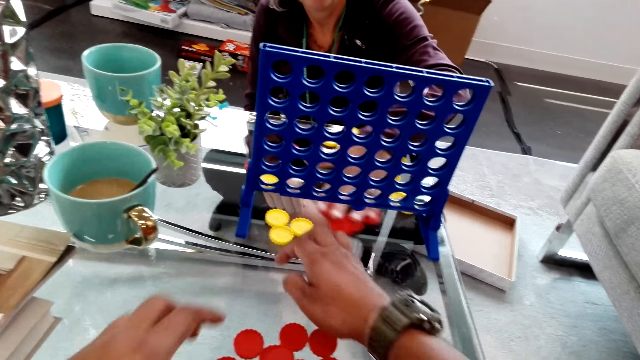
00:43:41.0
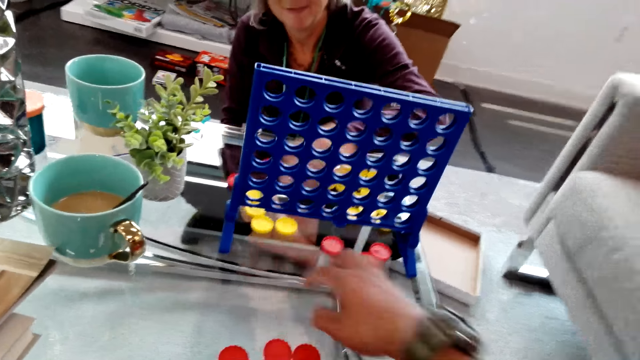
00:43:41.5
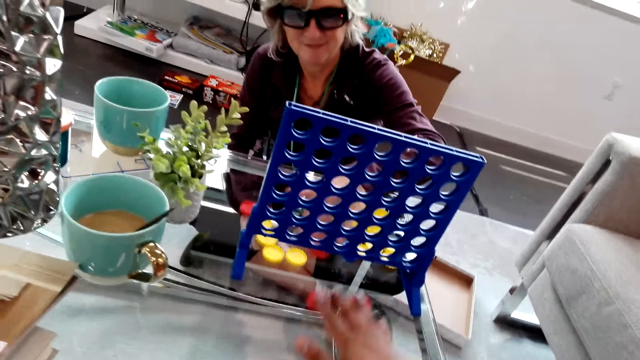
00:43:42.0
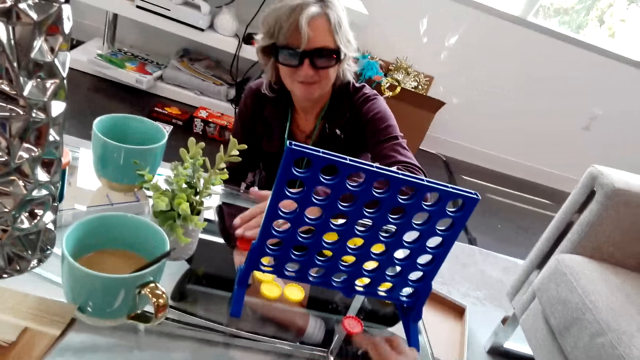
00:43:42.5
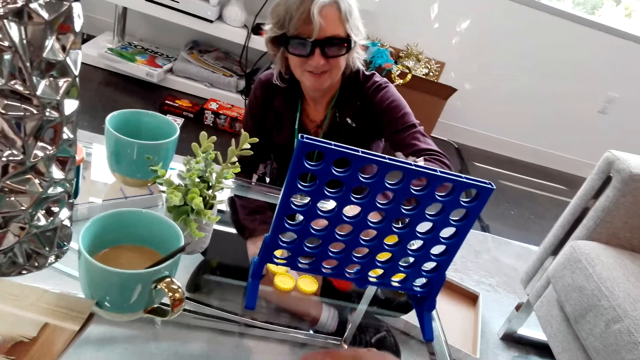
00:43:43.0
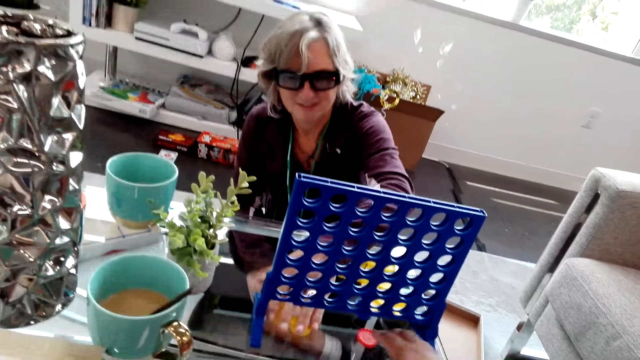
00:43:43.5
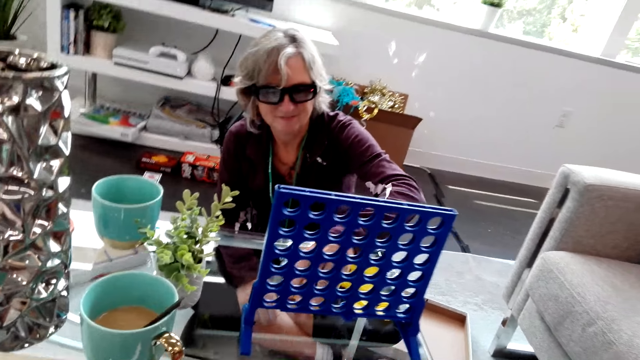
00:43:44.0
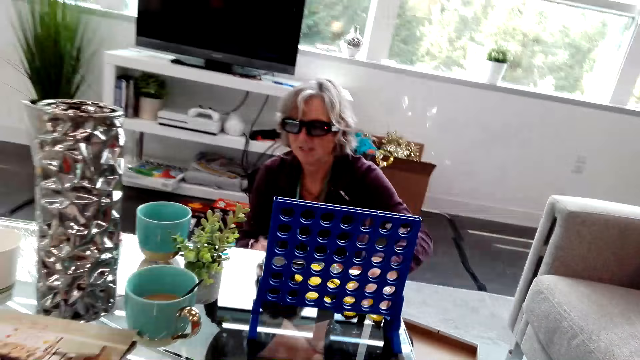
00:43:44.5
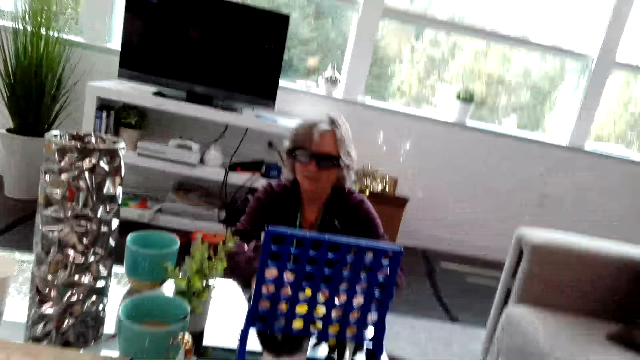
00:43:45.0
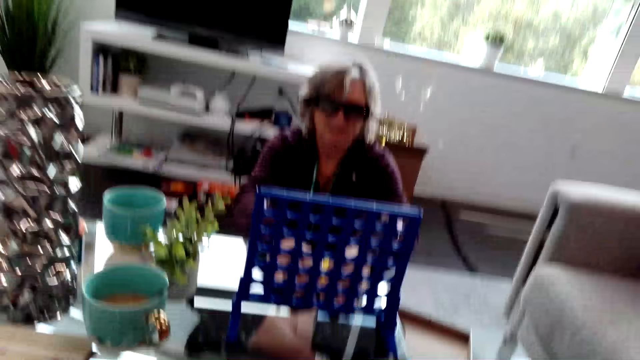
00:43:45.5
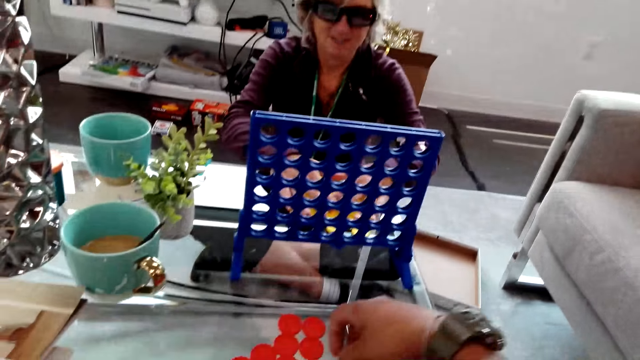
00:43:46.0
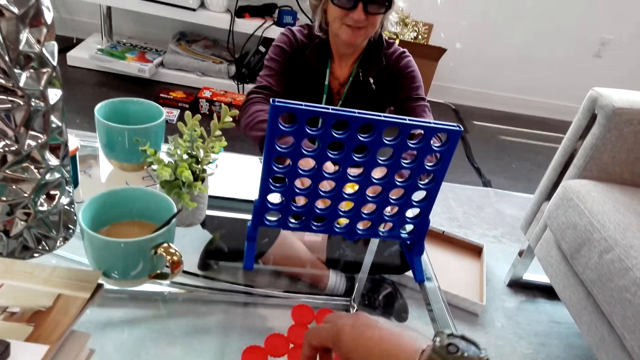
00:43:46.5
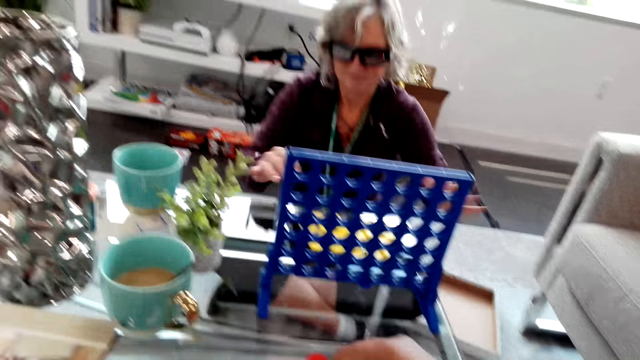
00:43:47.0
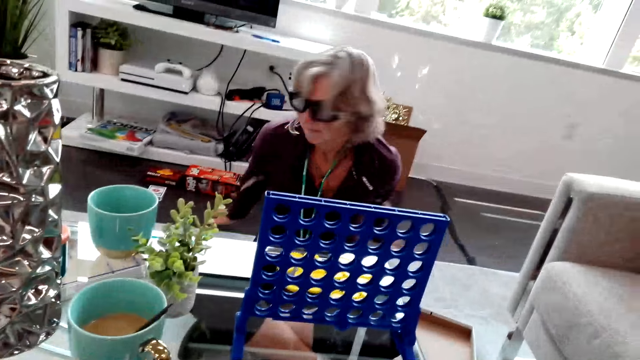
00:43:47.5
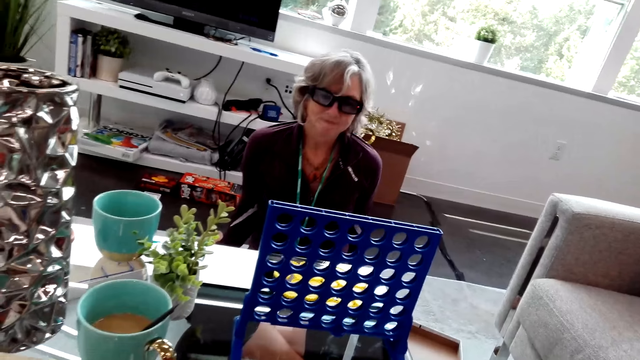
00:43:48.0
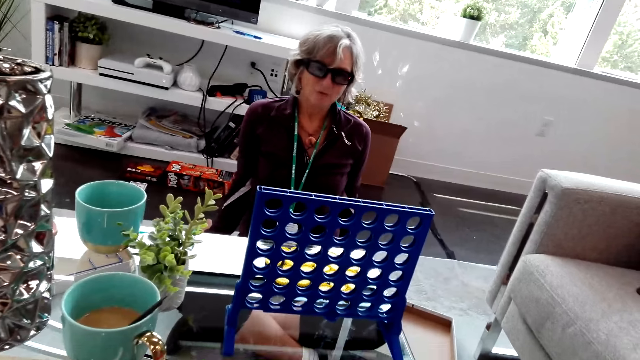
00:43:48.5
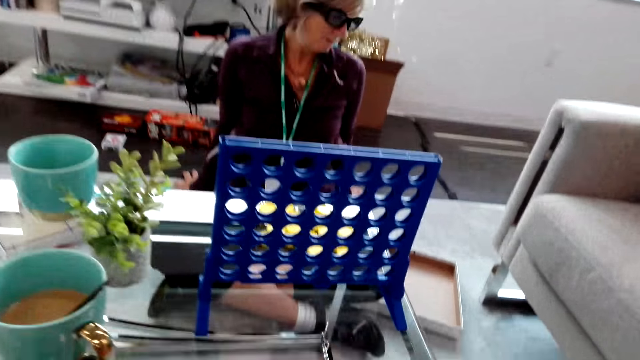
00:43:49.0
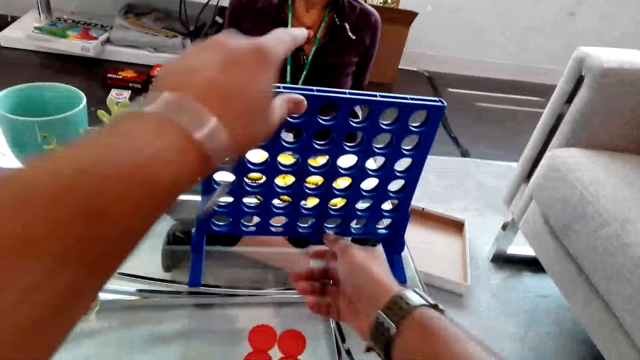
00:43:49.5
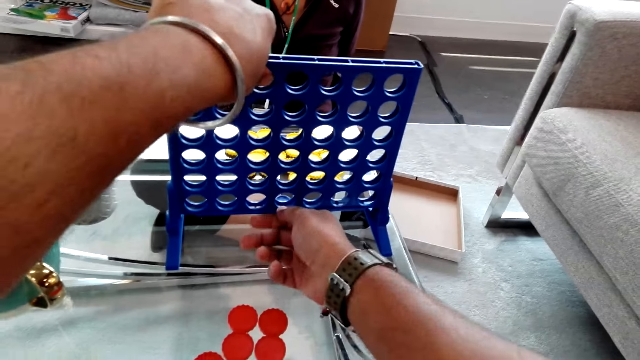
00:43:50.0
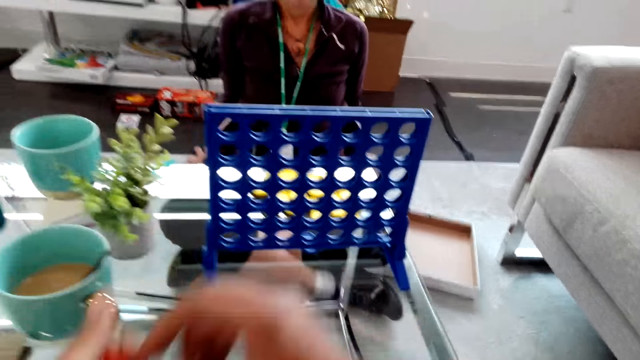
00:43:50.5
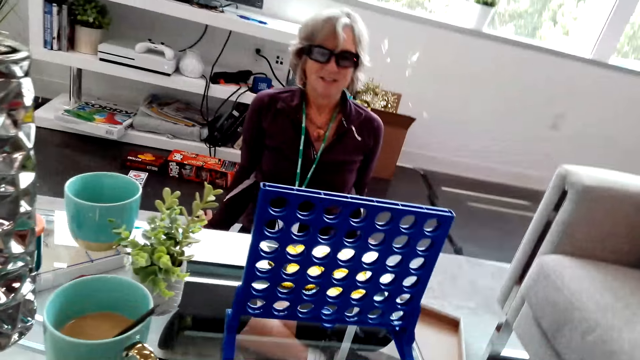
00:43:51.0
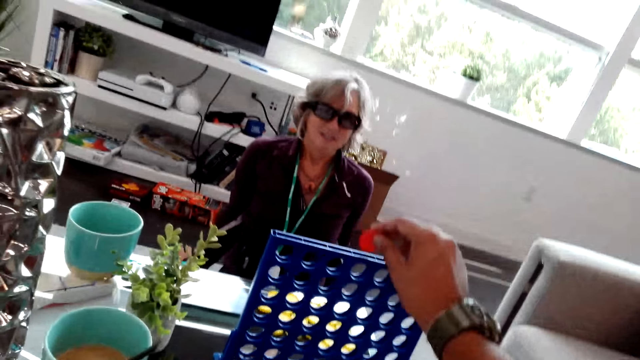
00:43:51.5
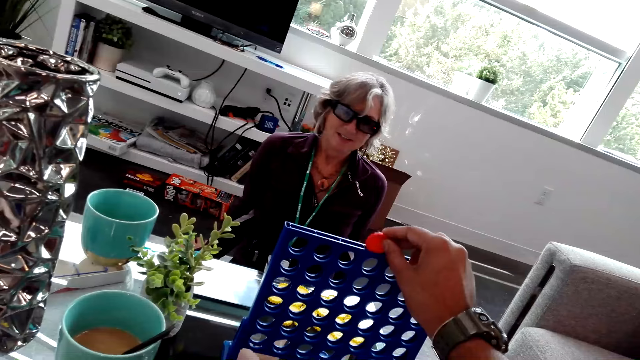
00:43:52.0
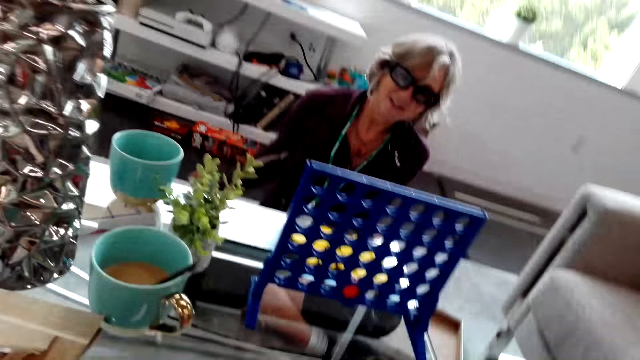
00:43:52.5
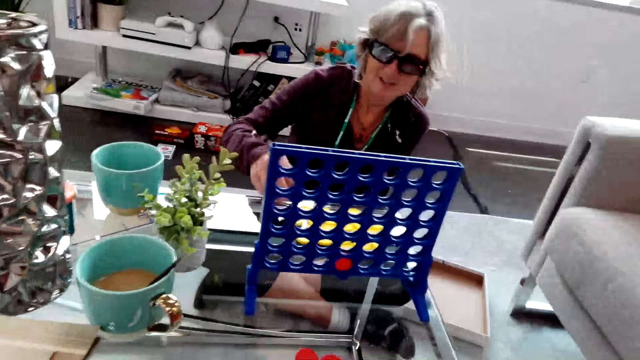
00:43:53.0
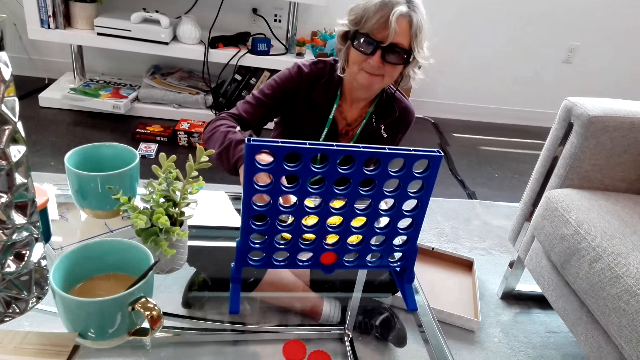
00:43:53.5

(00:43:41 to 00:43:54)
The camera wearer pulls red game pieces on the table. A lady slides the red game pieces to the camera wearer. The lady pulls yellow game pieces on the table. The lady touches the yellow game pieces on the table. The camera wearer touches the red game pieces on the table. The lady holds the floor with both hands. The camera wearer holds the rack with both hands. They close the lower opening of the rack. They let go of the rack. They take a red game piece from the table. They play the Connect Four game. They drop the red piece inside the rack.

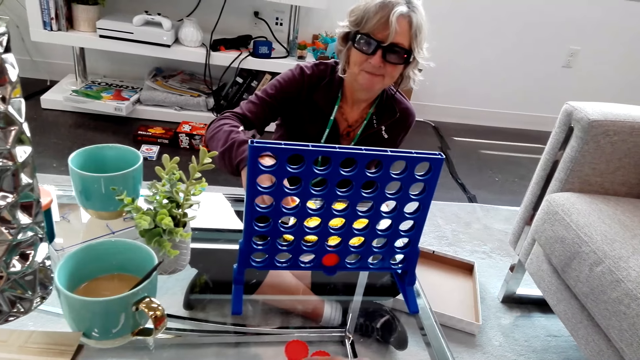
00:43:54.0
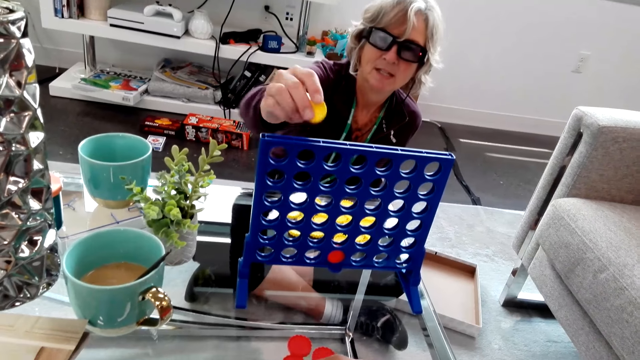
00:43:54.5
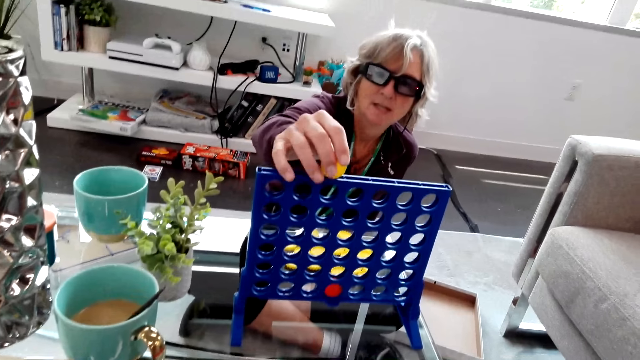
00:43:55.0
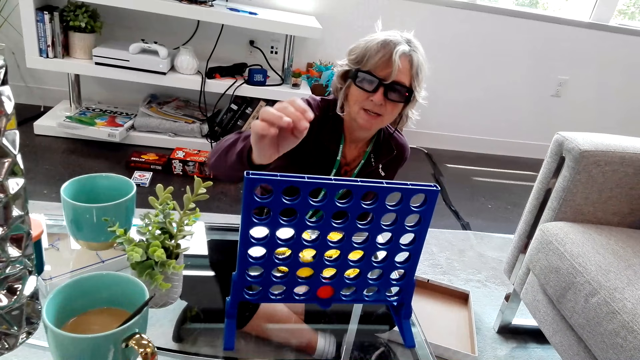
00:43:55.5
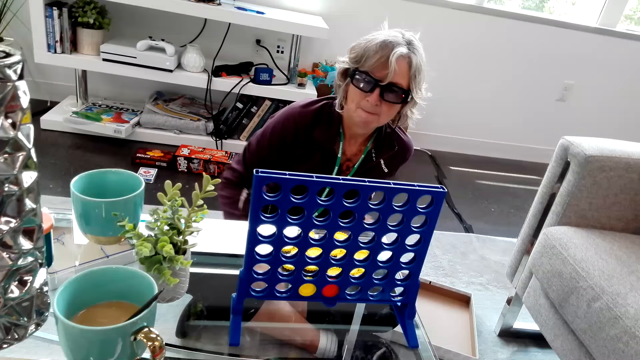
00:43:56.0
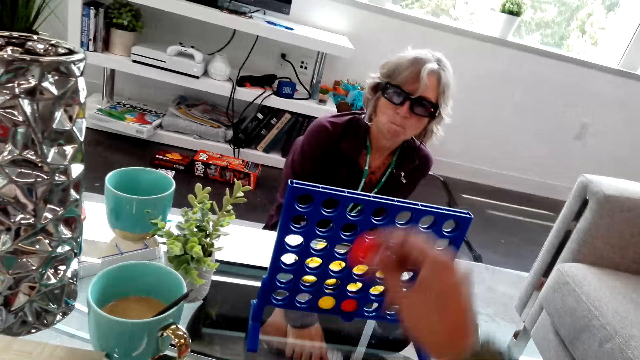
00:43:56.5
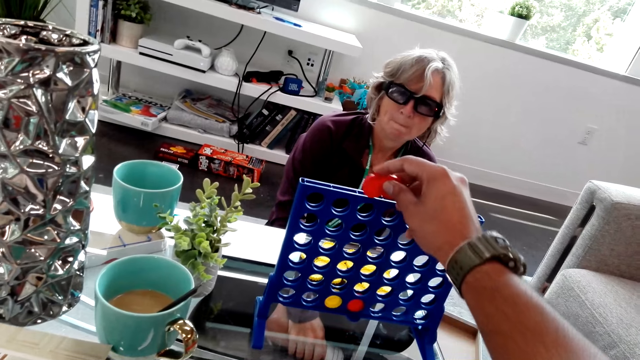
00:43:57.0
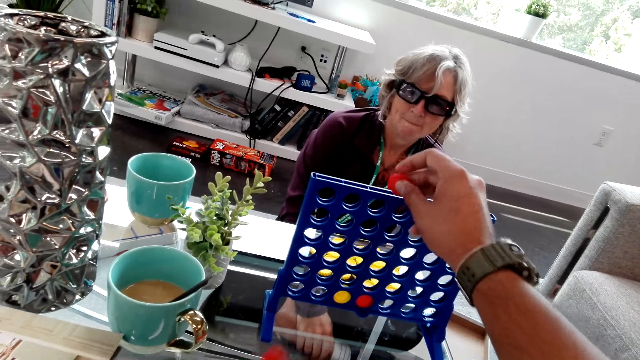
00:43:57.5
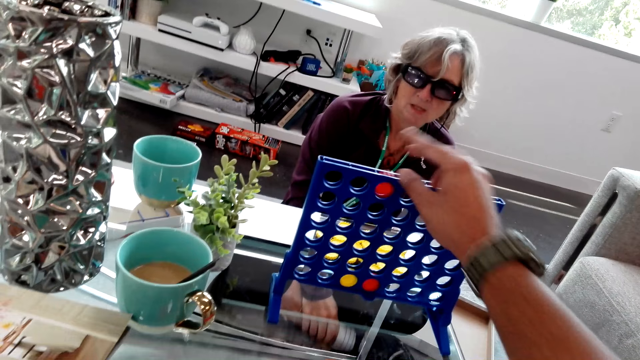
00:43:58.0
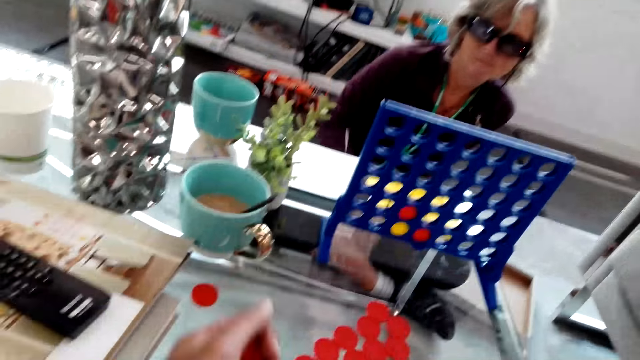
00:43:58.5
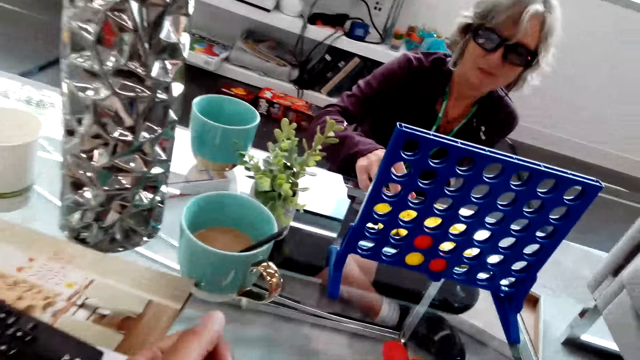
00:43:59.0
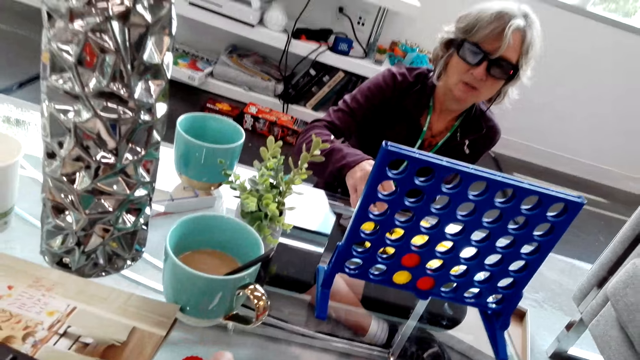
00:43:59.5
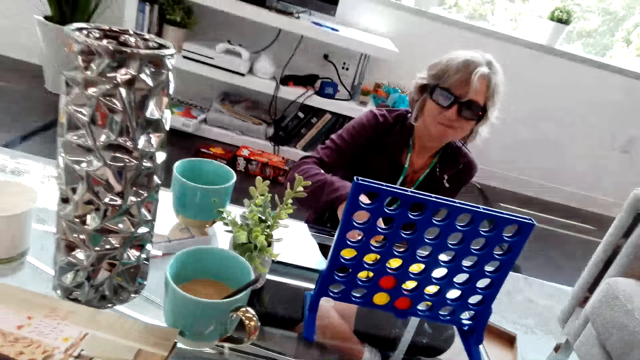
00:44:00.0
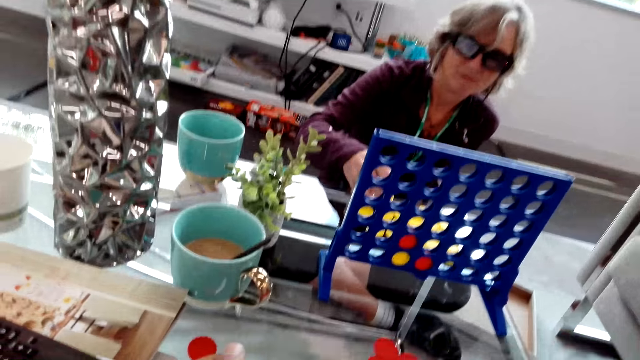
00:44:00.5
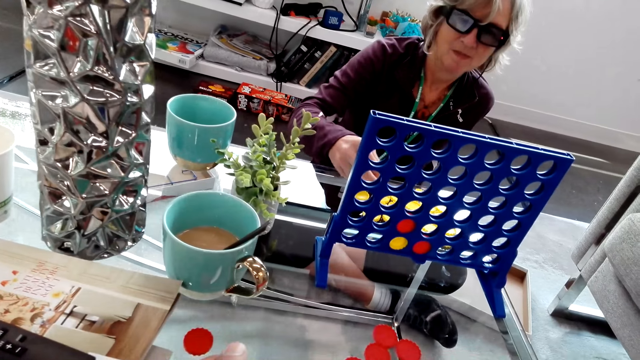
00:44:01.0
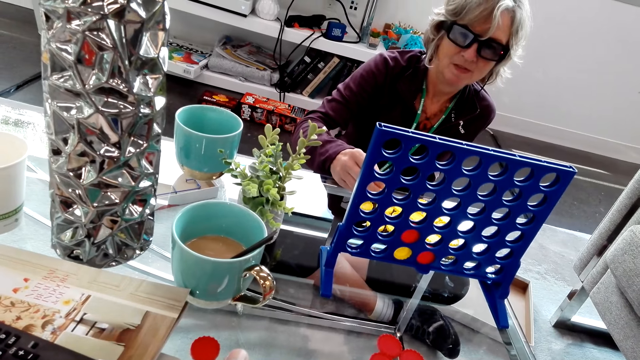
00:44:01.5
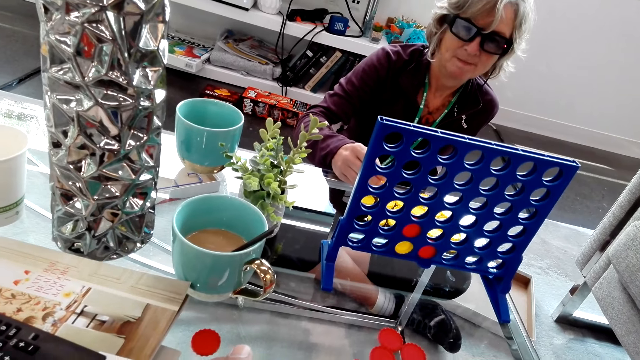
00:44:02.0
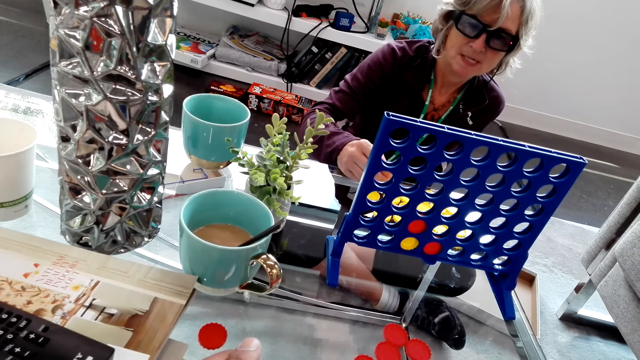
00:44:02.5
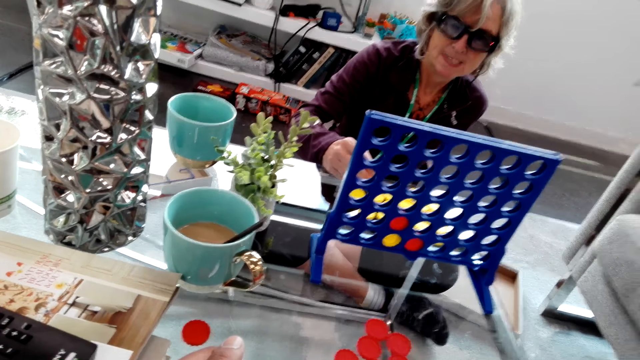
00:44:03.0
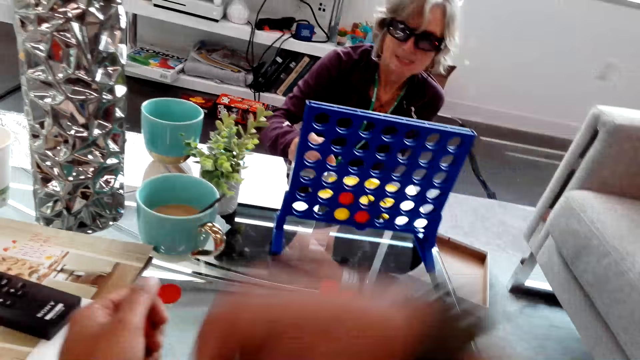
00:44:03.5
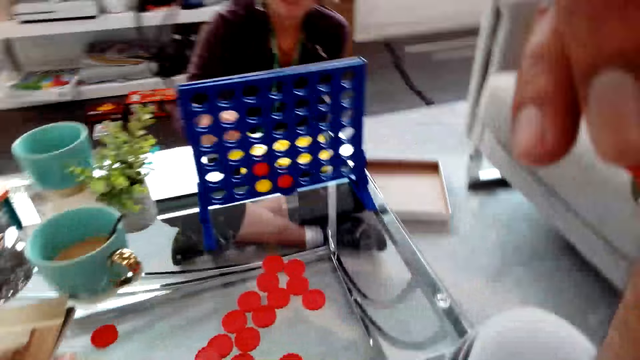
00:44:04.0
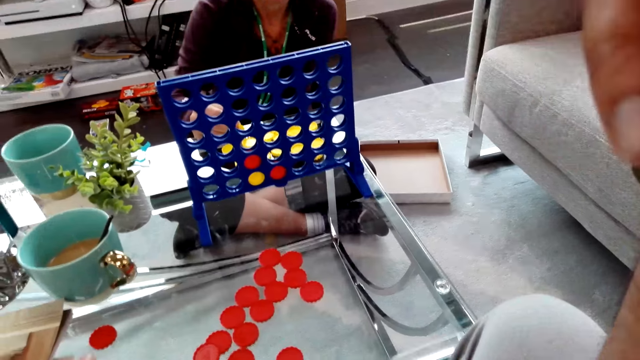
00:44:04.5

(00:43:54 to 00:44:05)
A lady takes a yellow game piece from the table, plays the Connect Four game and drops the yellow game piece inside the rack. The camera wearer holds two red pieces over the rack. He drops one red piece in the rack. He plays the Connect Four game. He plays the Connect Four game again. He drops the other red piece inside the rack. He lowers his hand from the rack. The lady speaks to the camera wearer. The camera wearer raises his hand to something.
